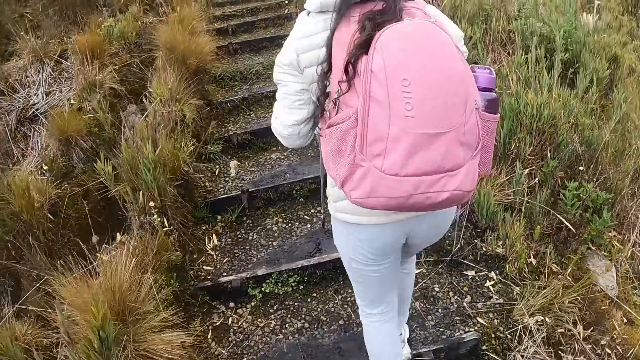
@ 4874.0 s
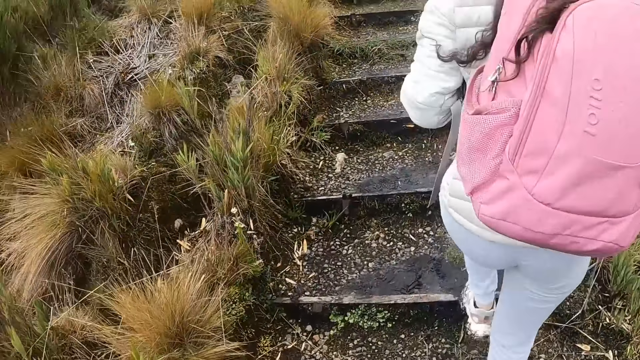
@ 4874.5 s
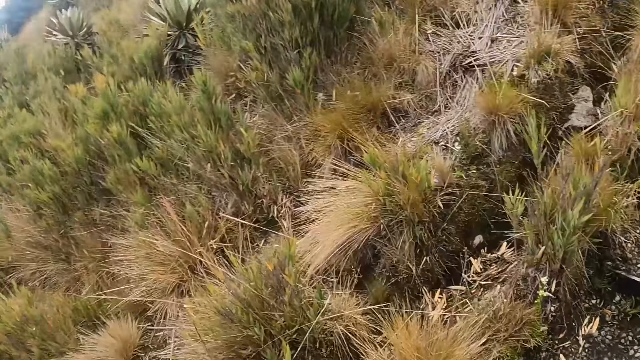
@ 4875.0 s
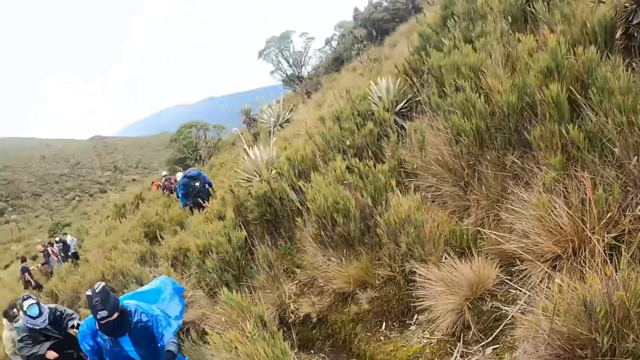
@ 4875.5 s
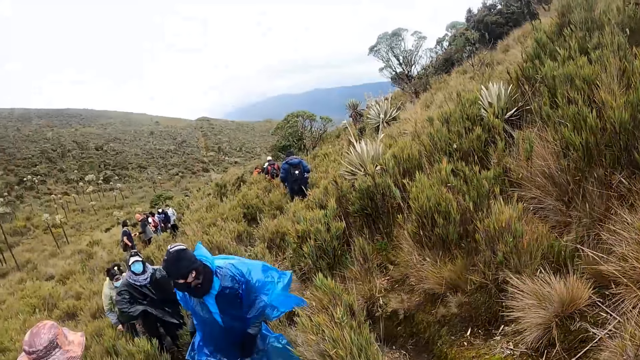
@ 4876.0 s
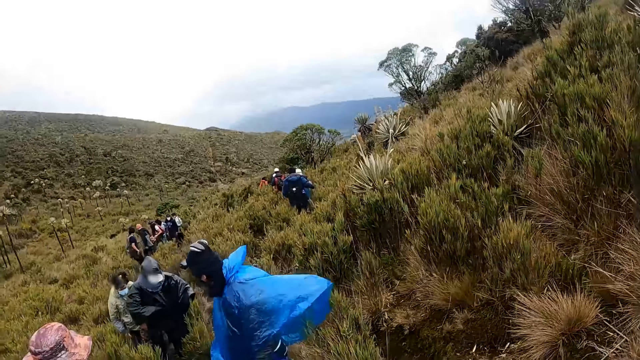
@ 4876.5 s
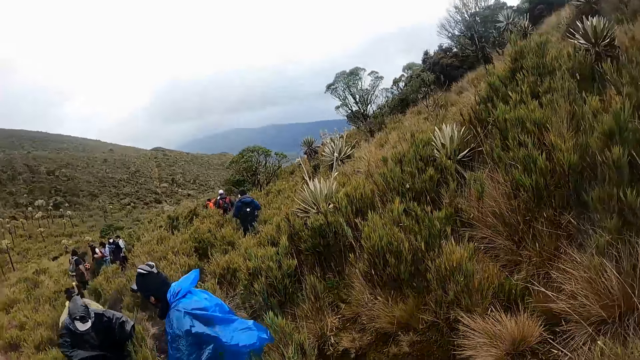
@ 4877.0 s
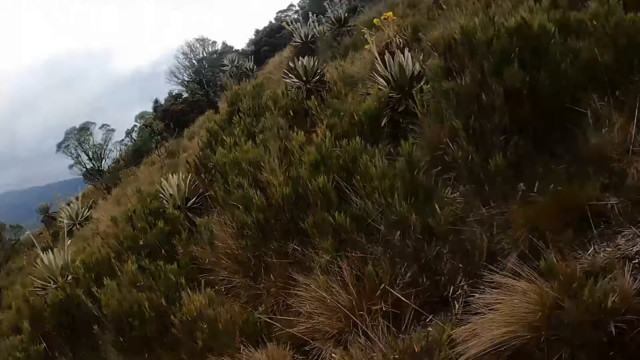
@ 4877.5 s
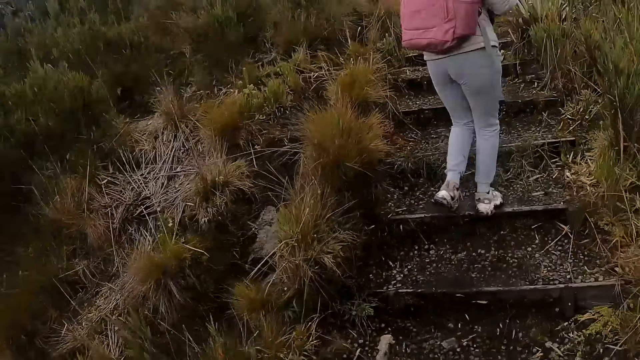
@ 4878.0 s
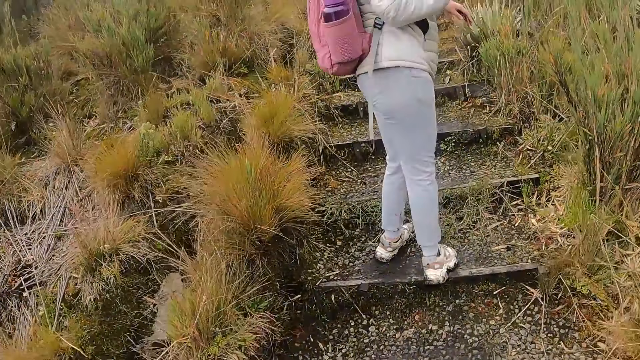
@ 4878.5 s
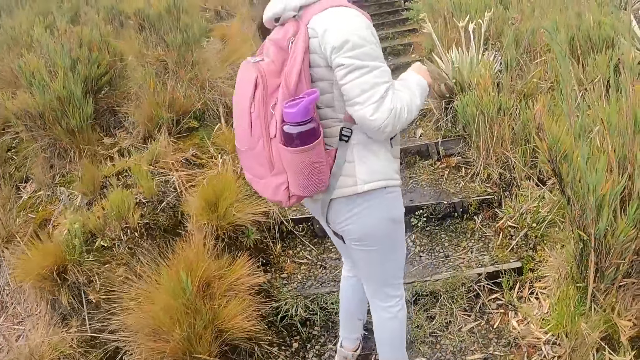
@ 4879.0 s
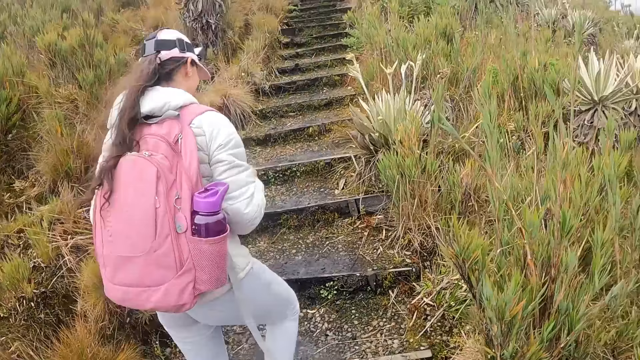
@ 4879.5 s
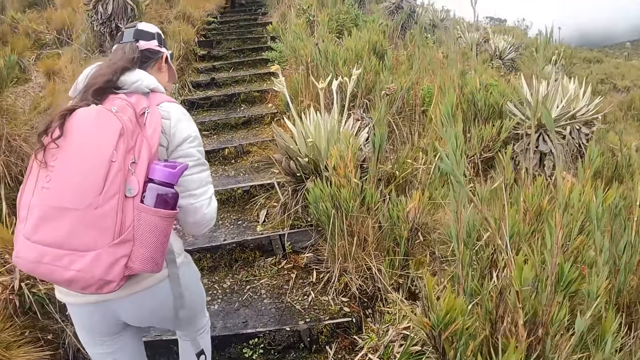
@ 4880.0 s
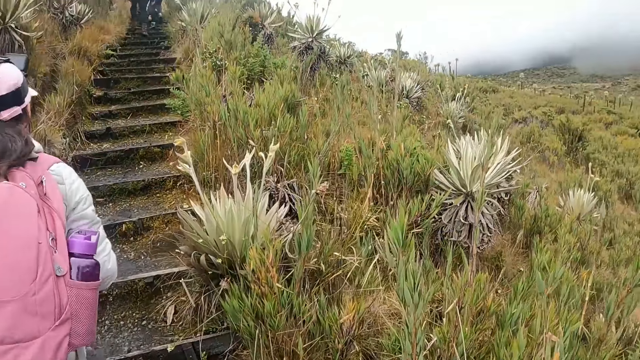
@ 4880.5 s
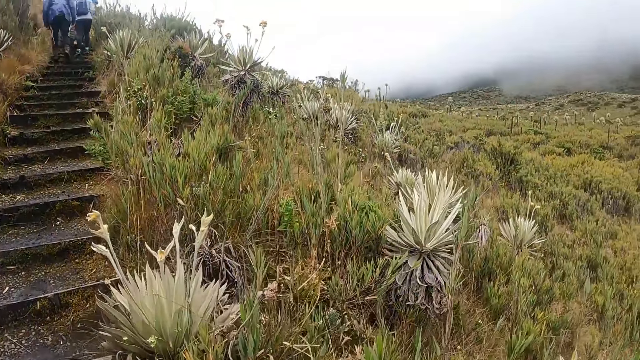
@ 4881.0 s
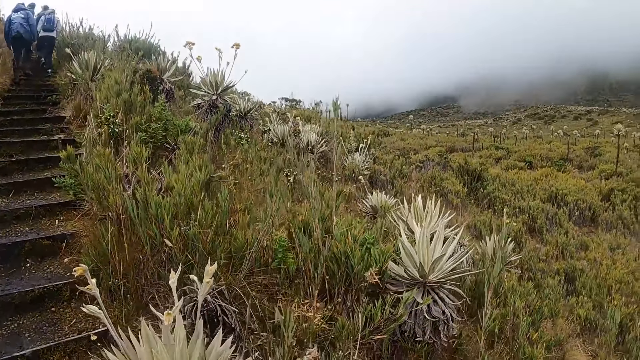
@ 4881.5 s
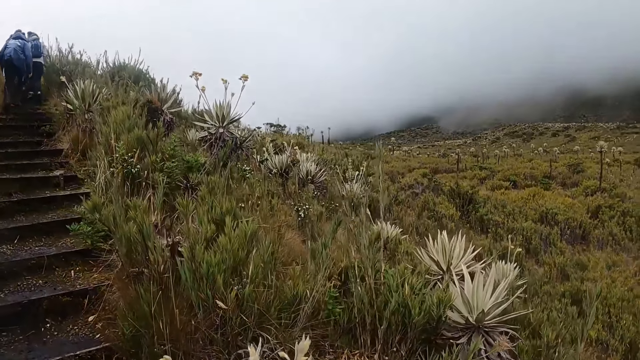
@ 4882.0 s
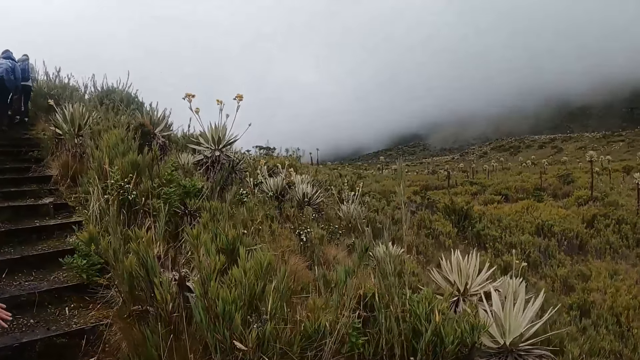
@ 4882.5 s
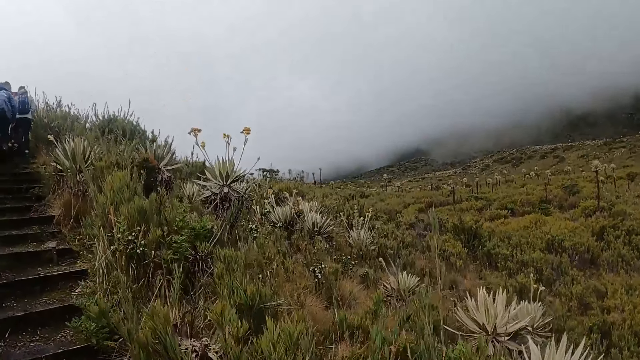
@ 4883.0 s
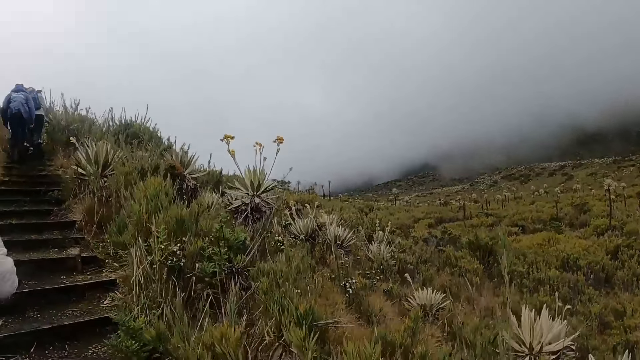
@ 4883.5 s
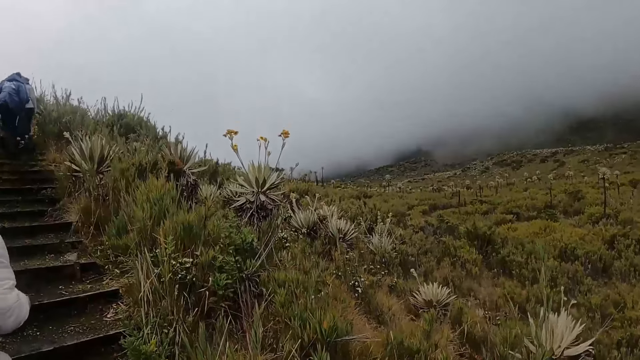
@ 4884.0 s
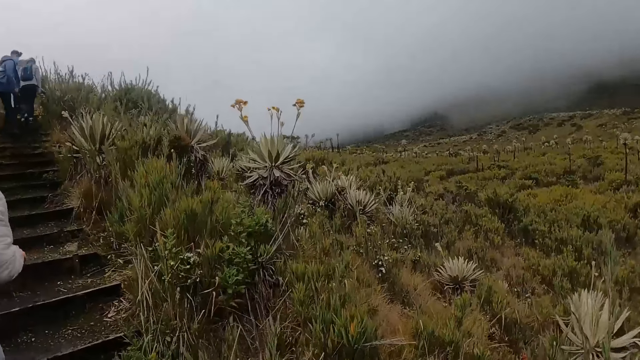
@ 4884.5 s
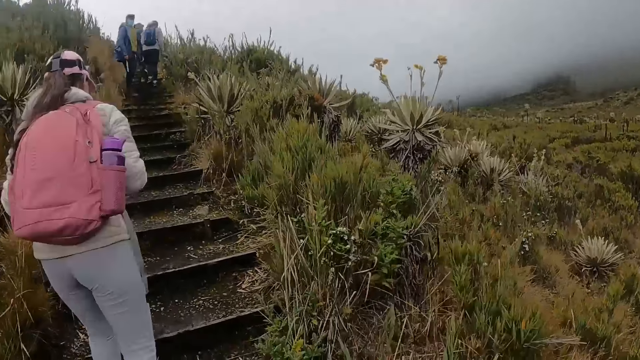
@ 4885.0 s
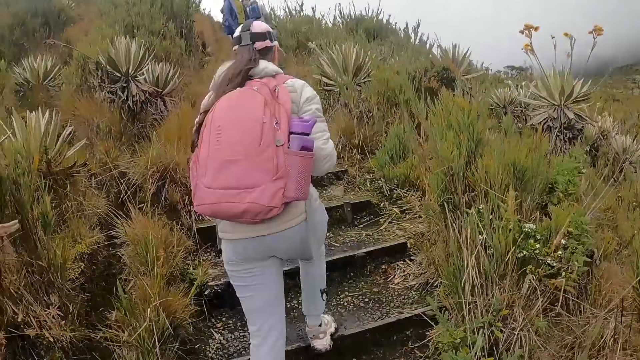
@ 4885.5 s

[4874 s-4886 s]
The camera wearer turns around. They look around. A group of people walk up the staircase and the field. The camera wearer walks up the stairs.

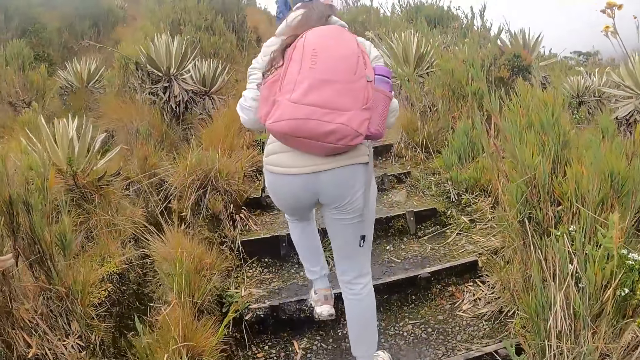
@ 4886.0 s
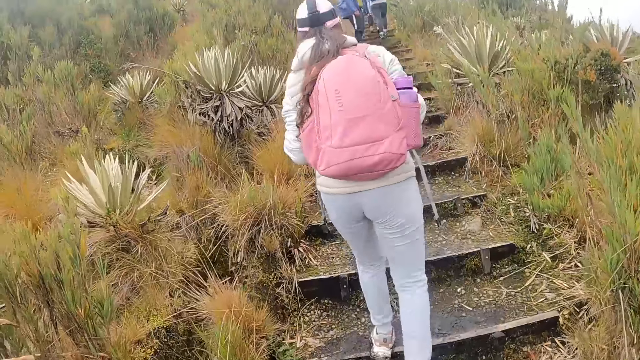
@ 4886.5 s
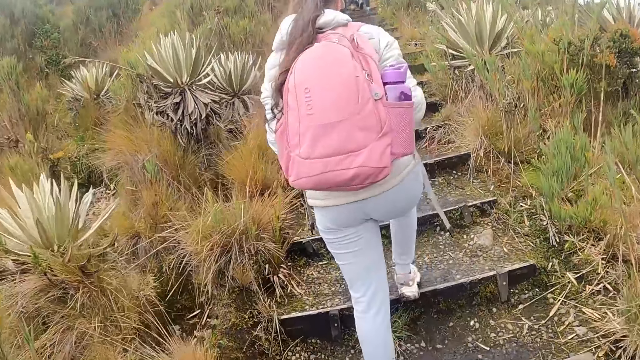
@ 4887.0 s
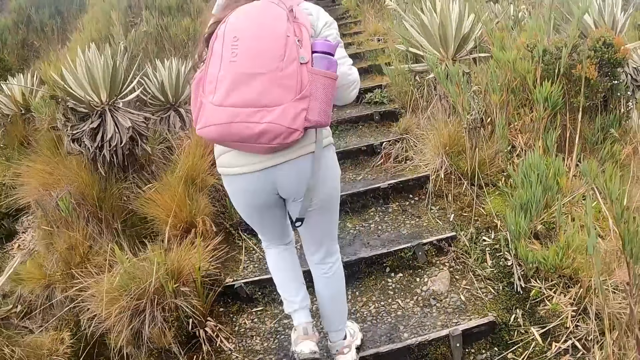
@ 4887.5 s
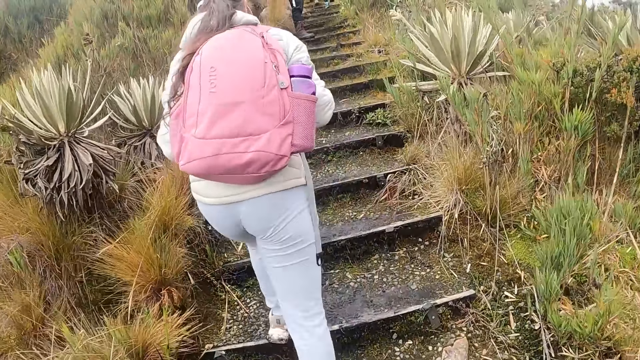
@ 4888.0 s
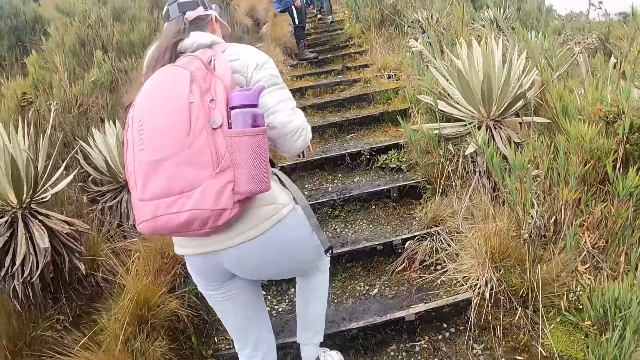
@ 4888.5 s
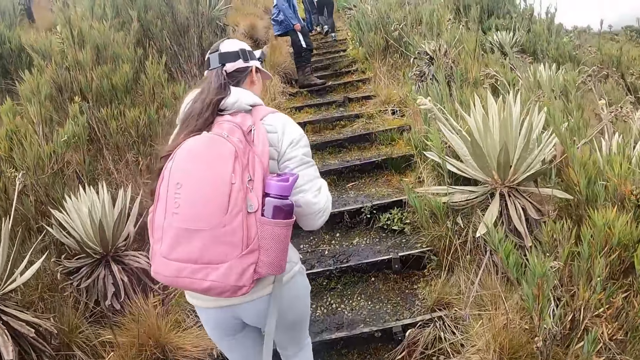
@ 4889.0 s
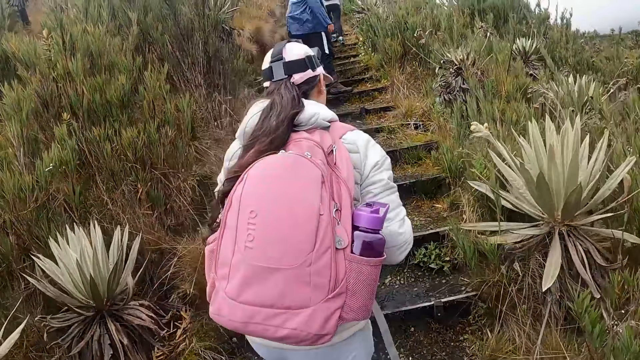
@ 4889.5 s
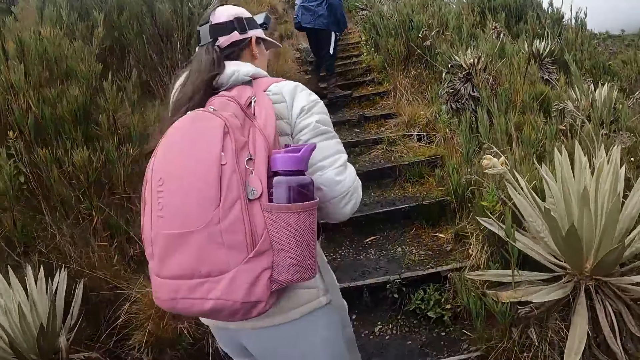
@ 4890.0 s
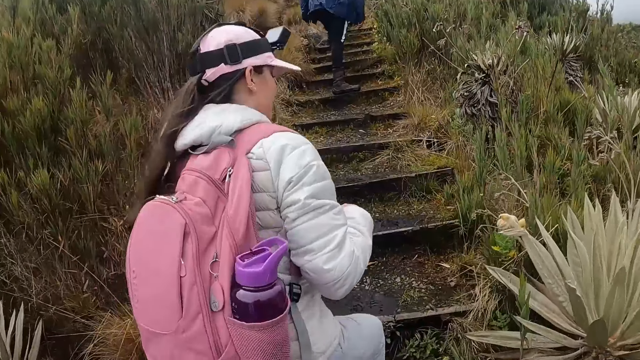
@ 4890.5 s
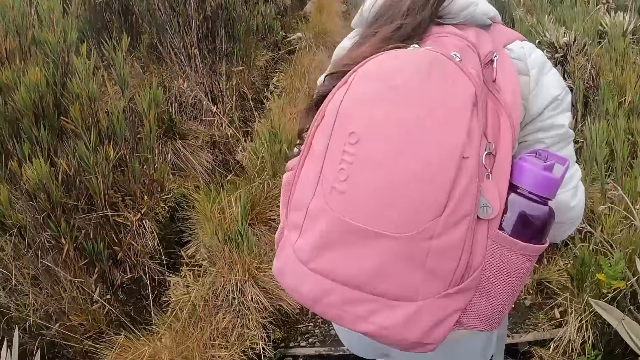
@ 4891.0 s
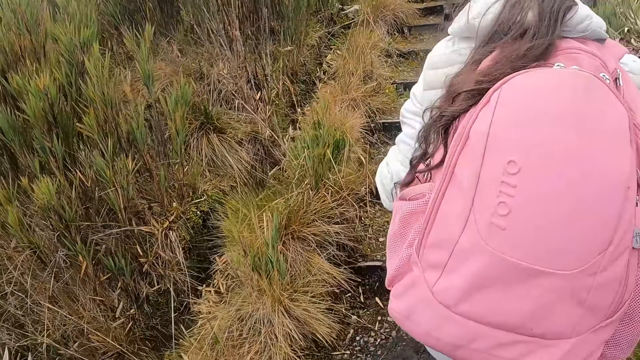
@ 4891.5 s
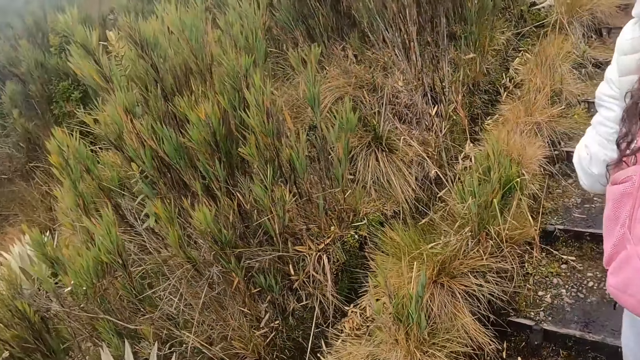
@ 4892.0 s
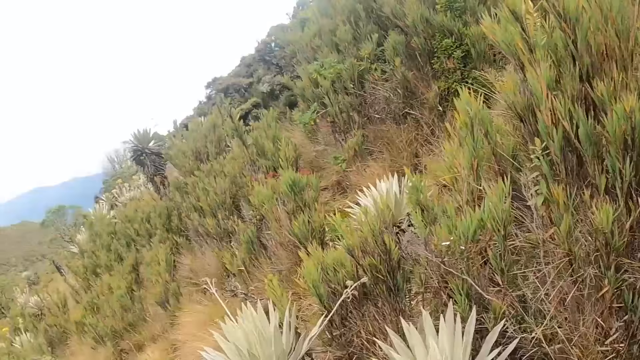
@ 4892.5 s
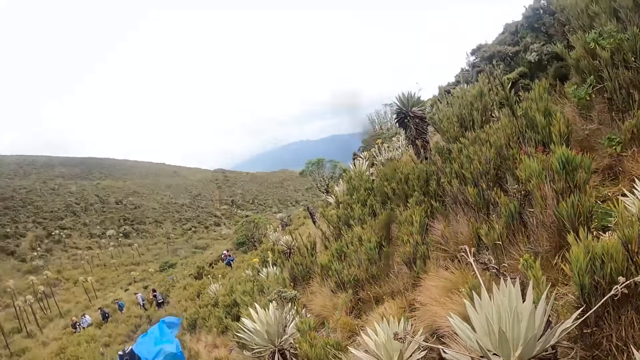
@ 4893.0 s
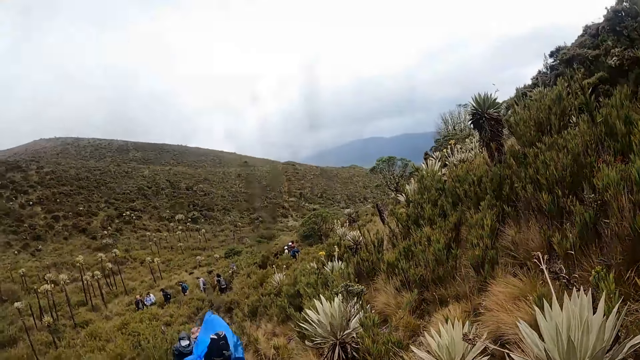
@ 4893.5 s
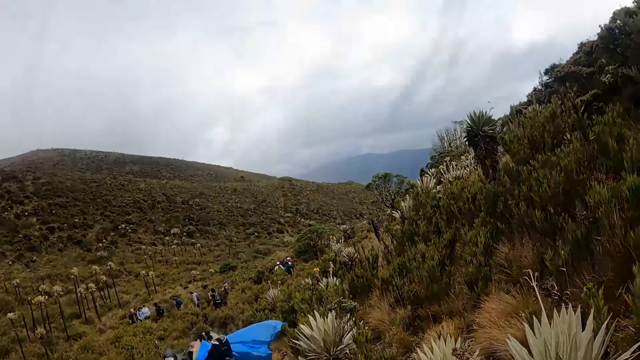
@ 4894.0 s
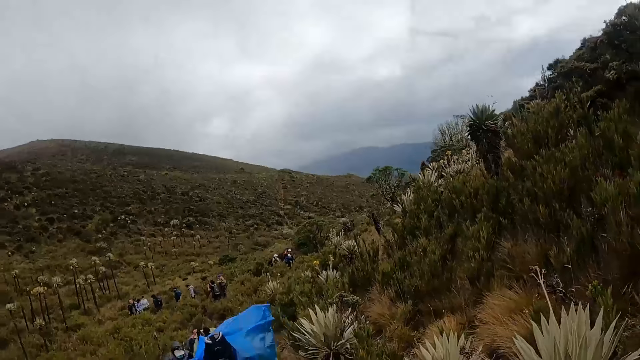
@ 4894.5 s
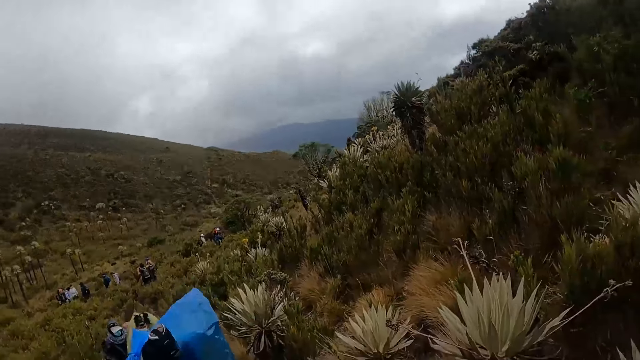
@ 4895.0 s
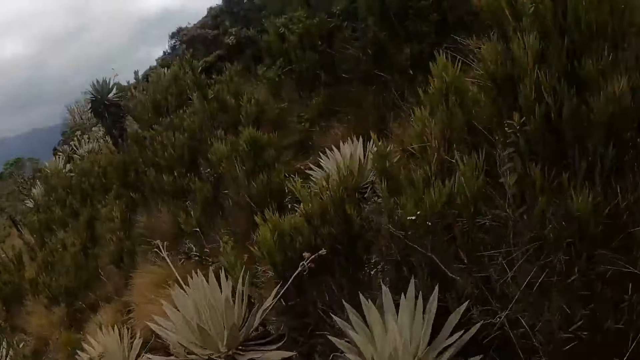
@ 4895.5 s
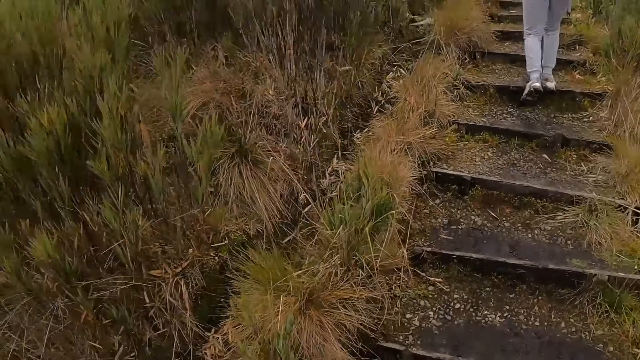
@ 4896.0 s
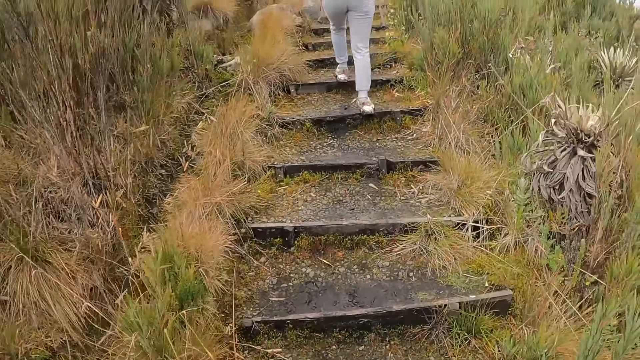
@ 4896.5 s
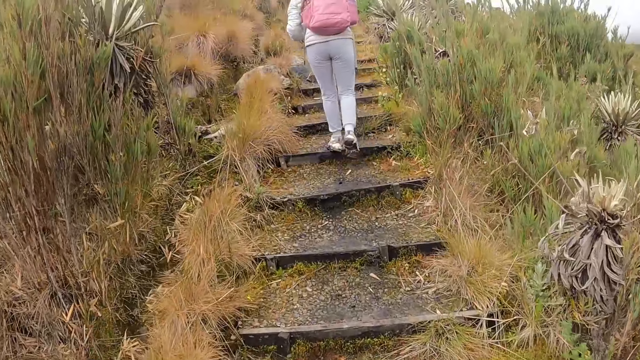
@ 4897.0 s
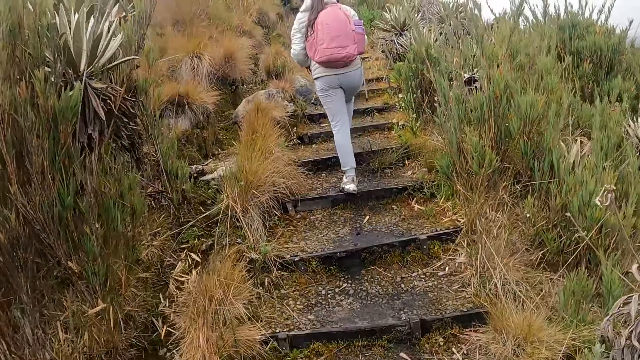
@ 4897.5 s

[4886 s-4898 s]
The camera wearer looks around. They walk up the stairs.
